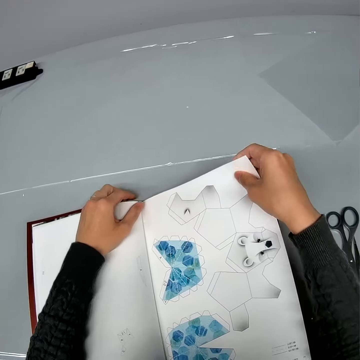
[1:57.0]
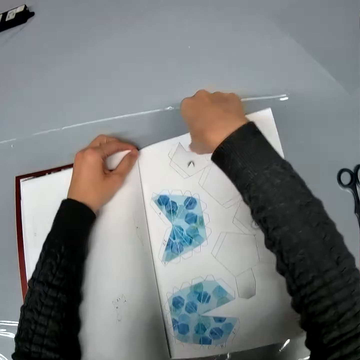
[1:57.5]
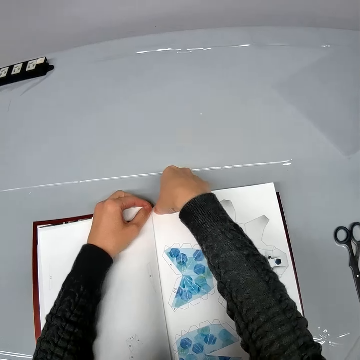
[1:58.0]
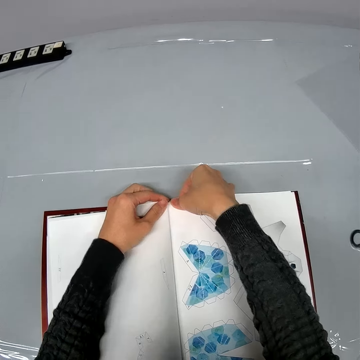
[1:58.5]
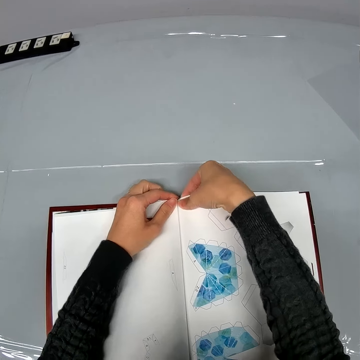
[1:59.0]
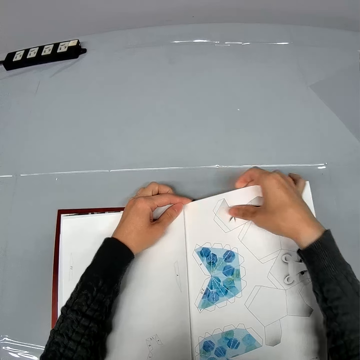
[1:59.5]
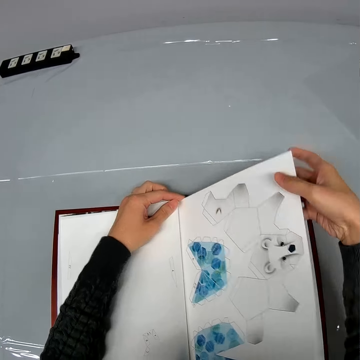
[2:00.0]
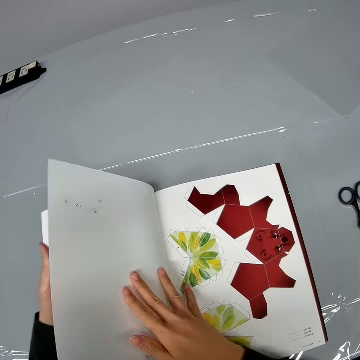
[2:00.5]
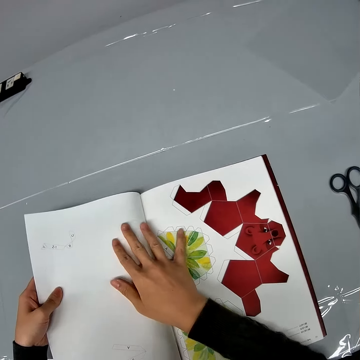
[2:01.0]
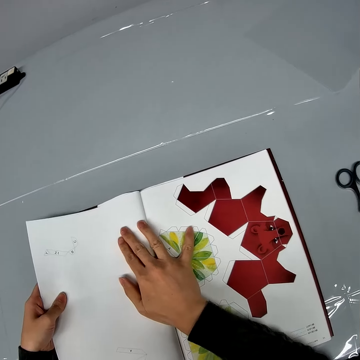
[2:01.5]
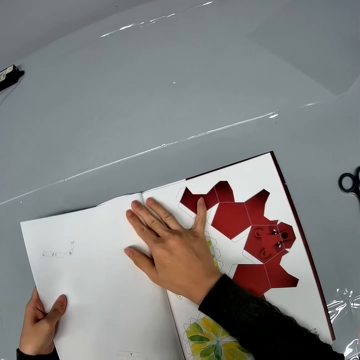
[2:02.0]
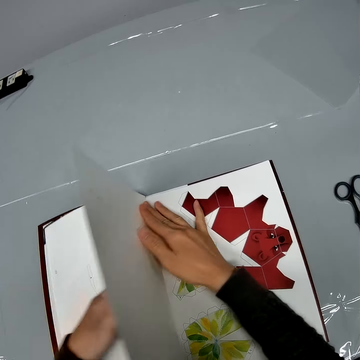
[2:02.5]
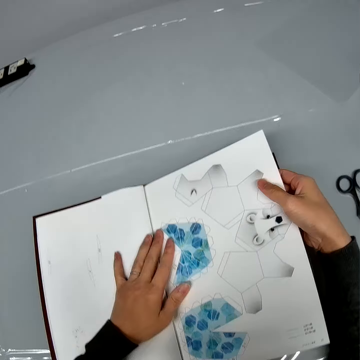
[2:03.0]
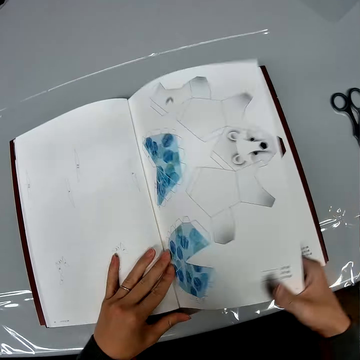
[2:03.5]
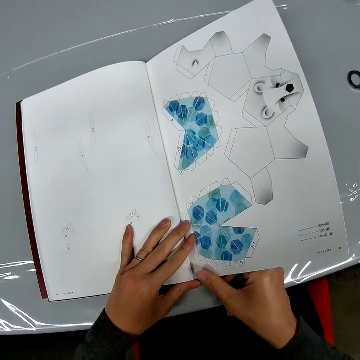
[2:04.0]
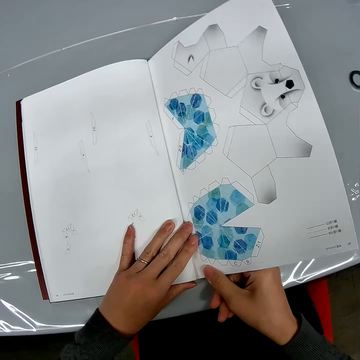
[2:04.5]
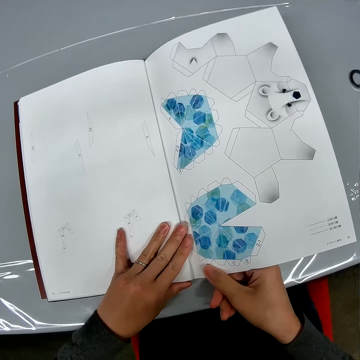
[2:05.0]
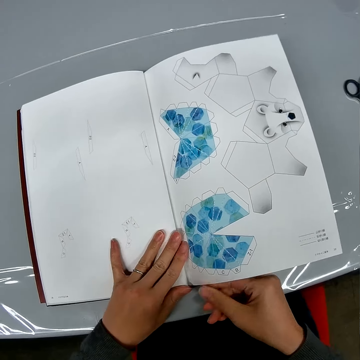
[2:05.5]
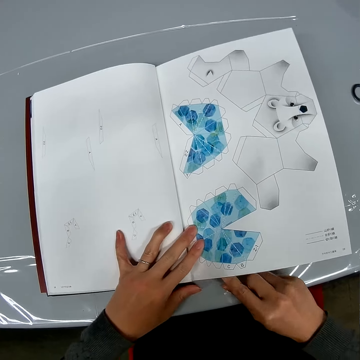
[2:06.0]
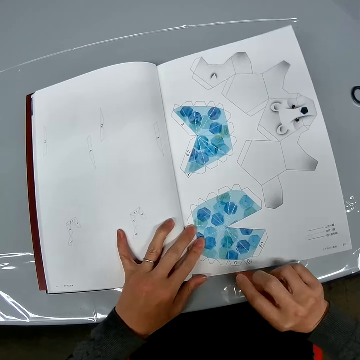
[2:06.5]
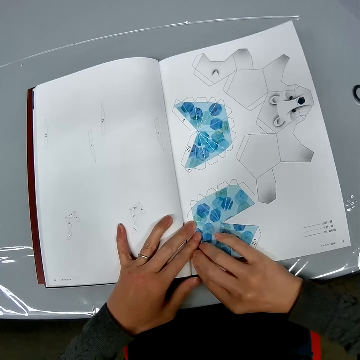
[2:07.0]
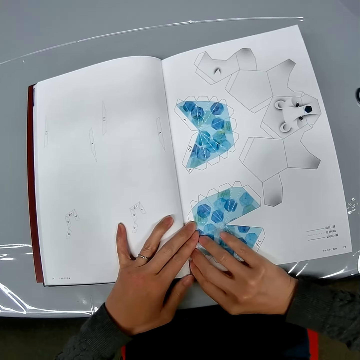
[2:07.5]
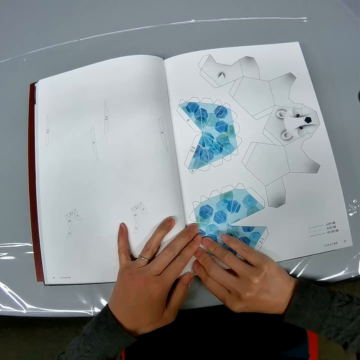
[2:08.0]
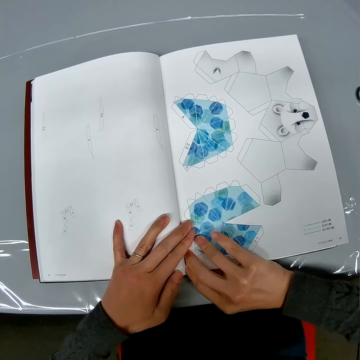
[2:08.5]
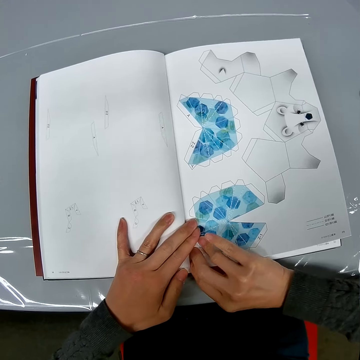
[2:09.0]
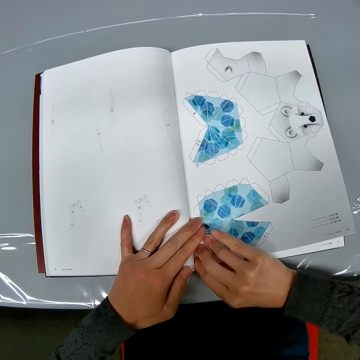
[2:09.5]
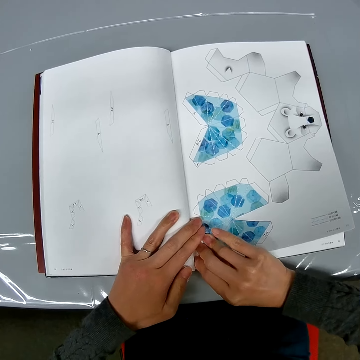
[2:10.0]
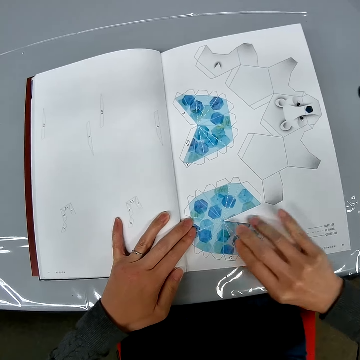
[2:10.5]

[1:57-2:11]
The camera wearer holds a drawing book page on a table with a hand. They turn a page on the drawing book with a hand. They hold the drawing book page on the table with a hand. They turn a page on the drawing book with a hand. They hold the drawing book page on the table with a hand.

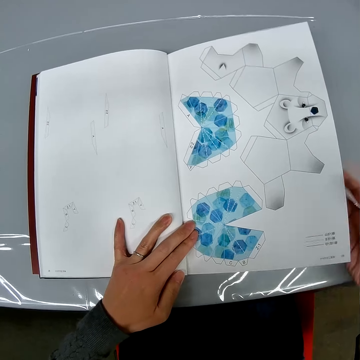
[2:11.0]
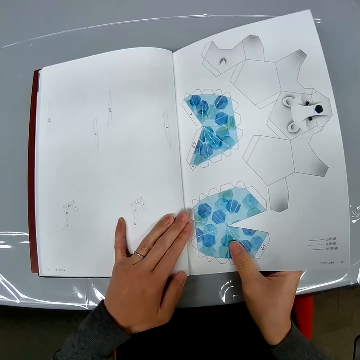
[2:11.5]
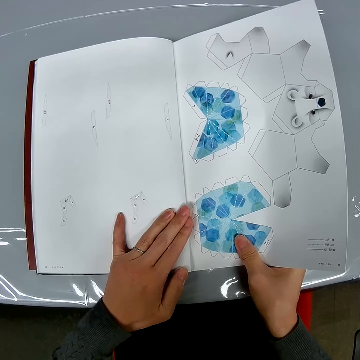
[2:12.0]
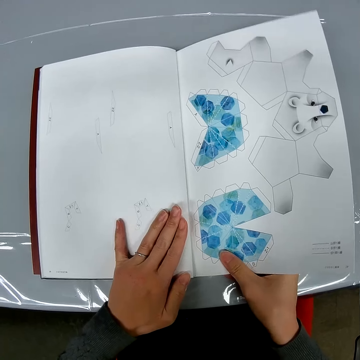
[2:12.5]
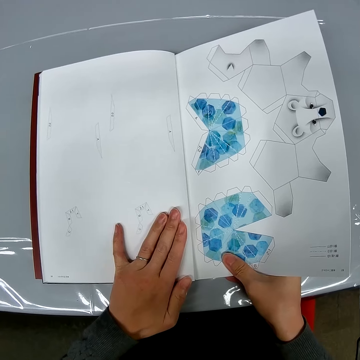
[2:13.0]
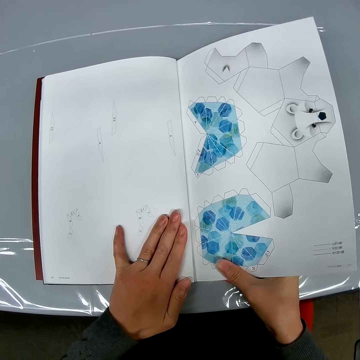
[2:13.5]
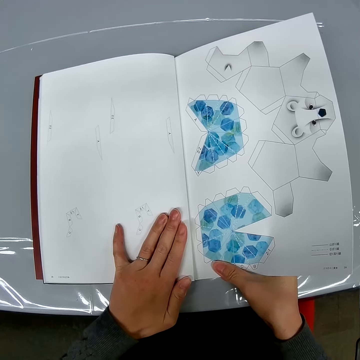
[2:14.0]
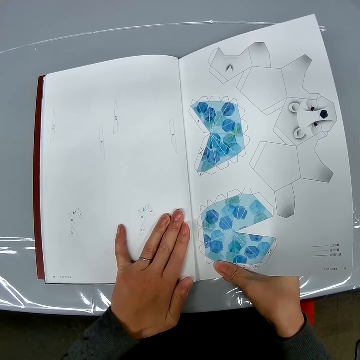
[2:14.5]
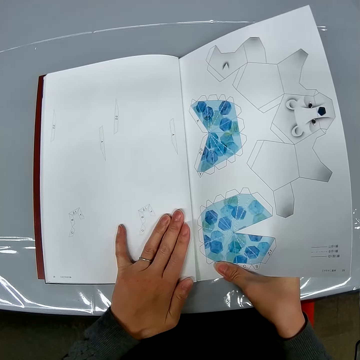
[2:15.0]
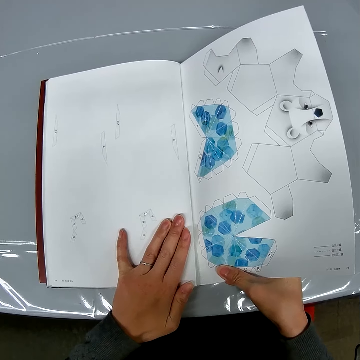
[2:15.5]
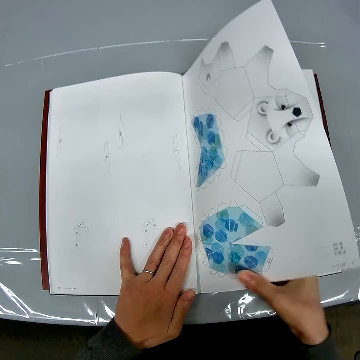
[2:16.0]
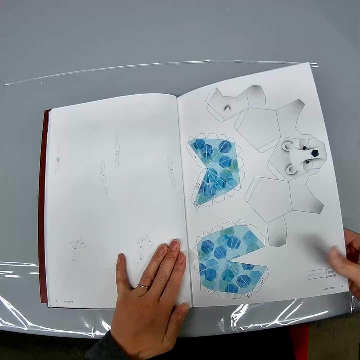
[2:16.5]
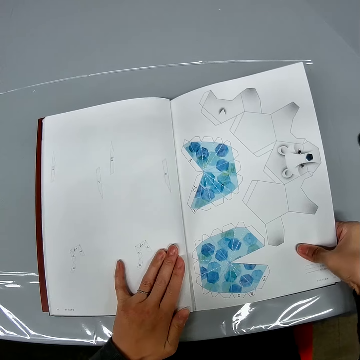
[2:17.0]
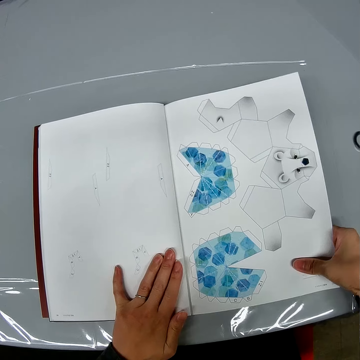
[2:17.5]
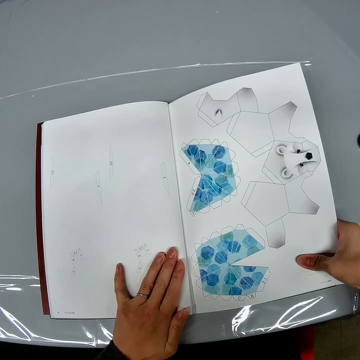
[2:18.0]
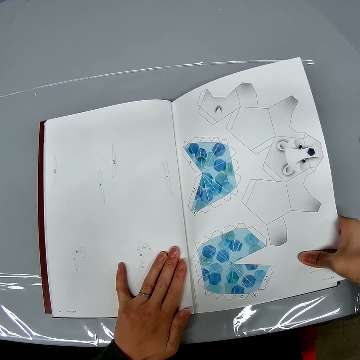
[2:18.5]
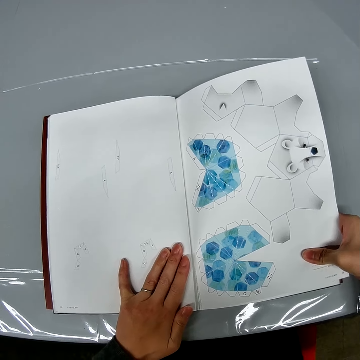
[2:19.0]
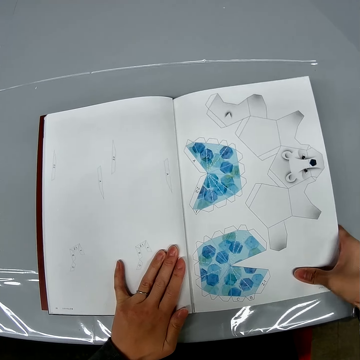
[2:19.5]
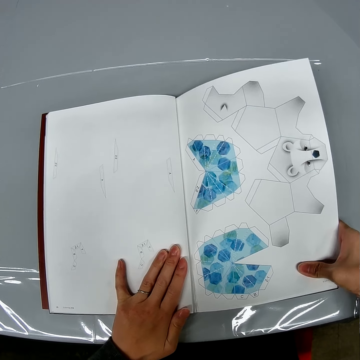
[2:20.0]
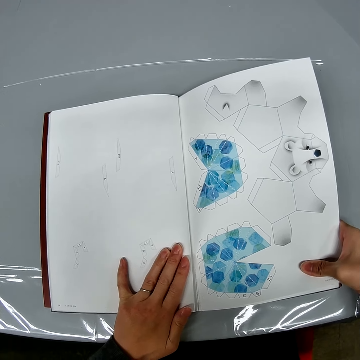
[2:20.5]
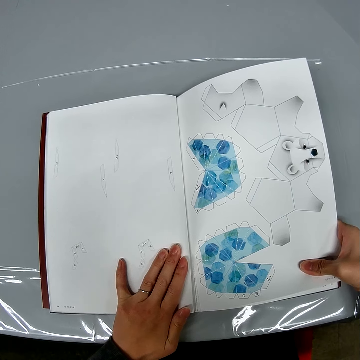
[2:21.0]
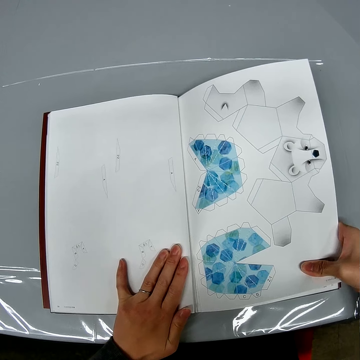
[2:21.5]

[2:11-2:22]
The camera wearer cuts a piece of paper from a drawing book with a hand.

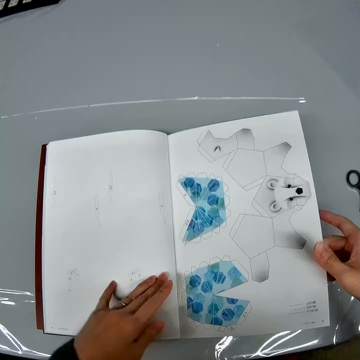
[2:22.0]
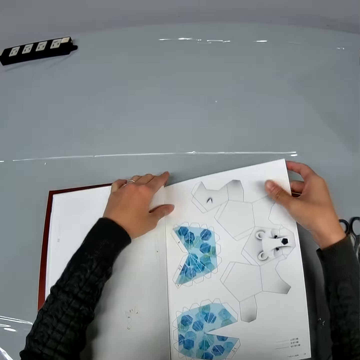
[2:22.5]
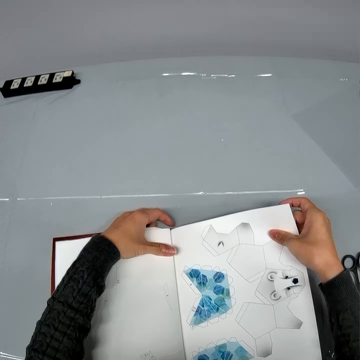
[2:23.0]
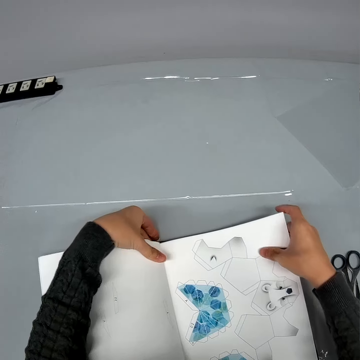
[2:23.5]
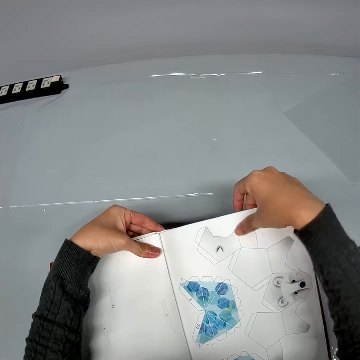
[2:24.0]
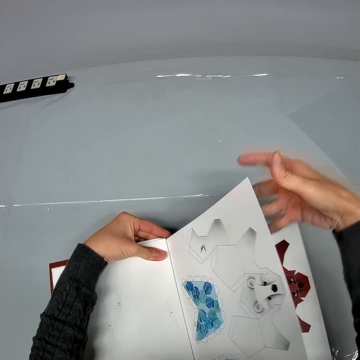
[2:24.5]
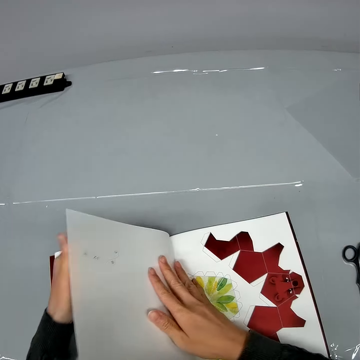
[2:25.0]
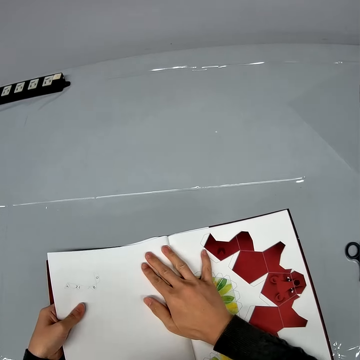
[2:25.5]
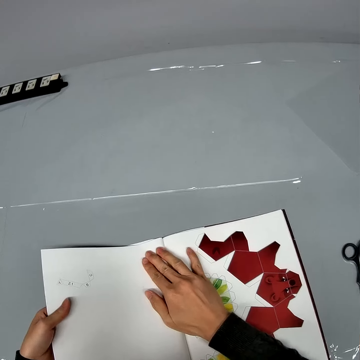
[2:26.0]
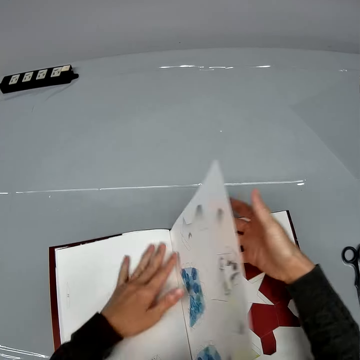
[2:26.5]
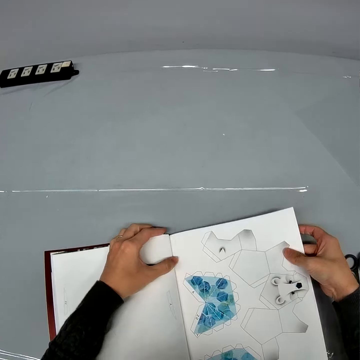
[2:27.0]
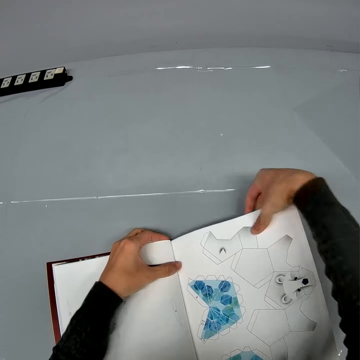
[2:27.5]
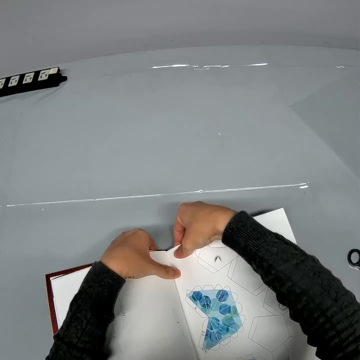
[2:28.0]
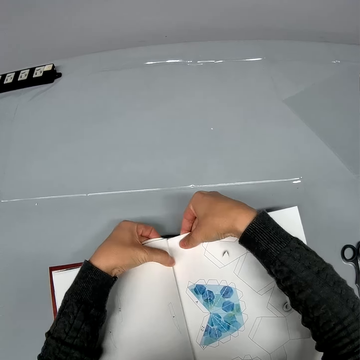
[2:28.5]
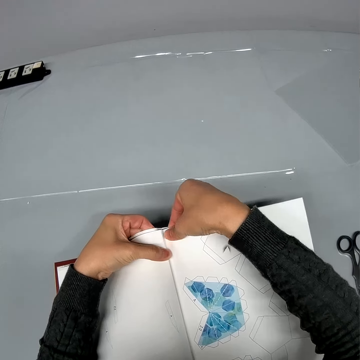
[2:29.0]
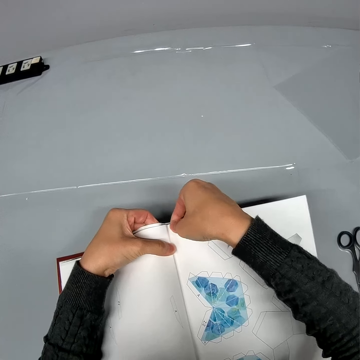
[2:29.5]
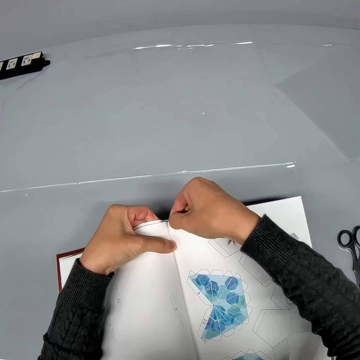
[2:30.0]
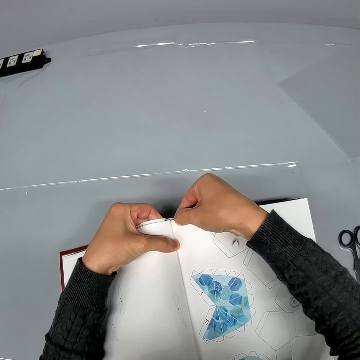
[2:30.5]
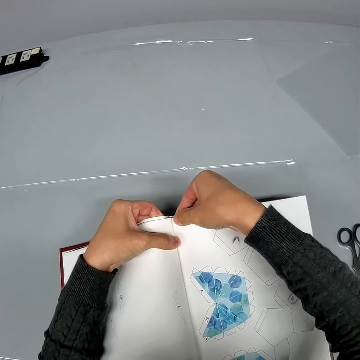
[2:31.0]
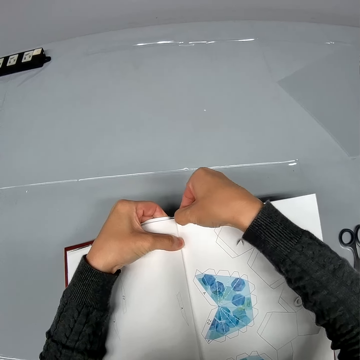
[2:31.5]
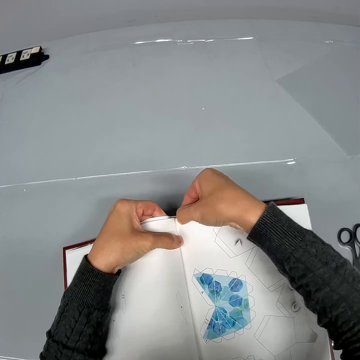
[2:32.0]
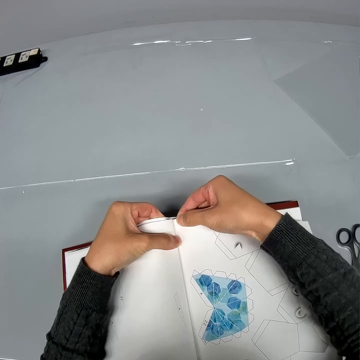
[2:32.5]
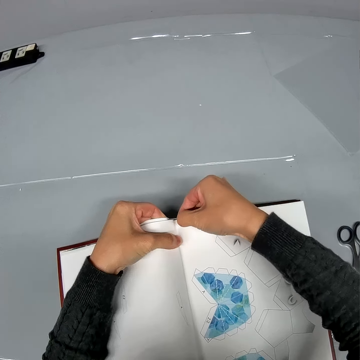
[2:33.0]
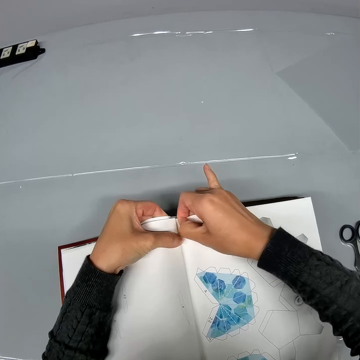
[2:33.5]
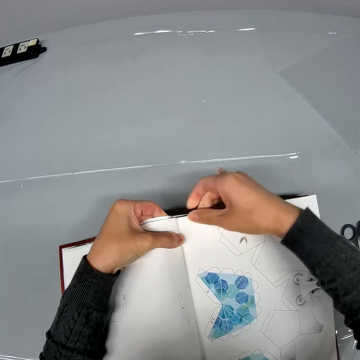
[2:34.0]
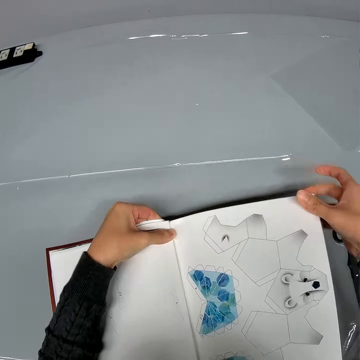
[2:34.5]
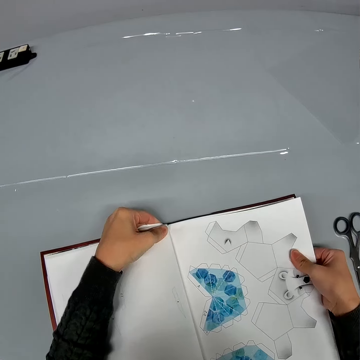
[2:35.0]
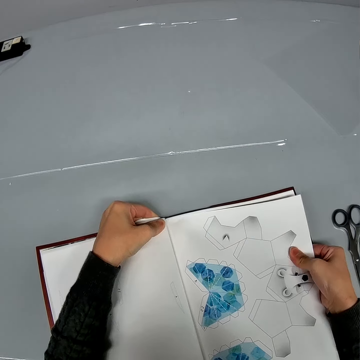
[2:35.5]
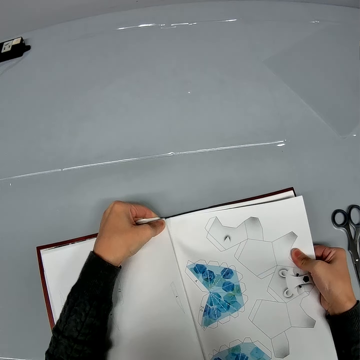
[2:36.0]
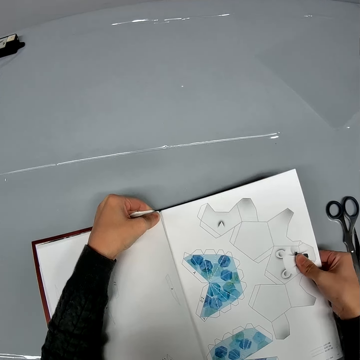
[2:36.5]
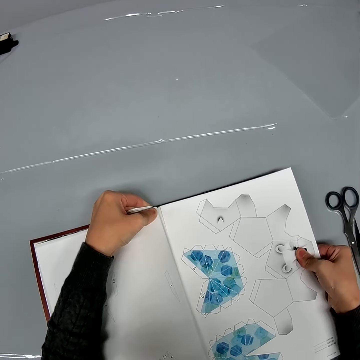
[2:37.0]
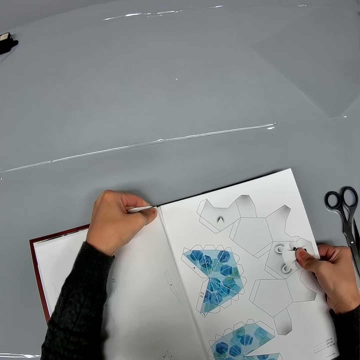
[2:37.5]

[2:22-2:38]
The camera wearer moves a hand on a drawing book on a table. They turn a page on the drawing book with a hand. They hold a drawing book page on the table with a hand. They look at the drawing book on the table. They cut a piece of paper from the drawing book with a hand. They hold the drawing book page on the table with a hand.
